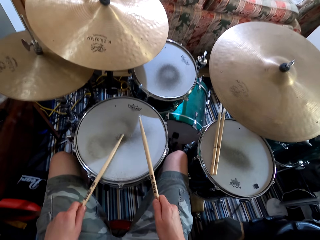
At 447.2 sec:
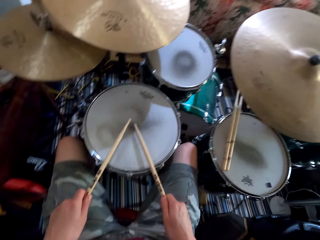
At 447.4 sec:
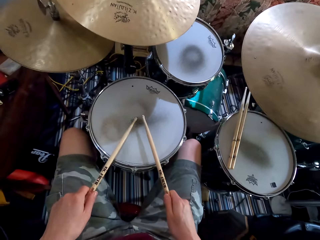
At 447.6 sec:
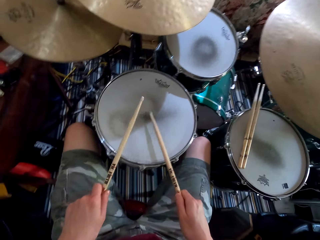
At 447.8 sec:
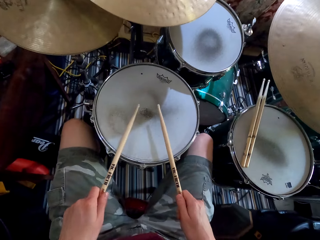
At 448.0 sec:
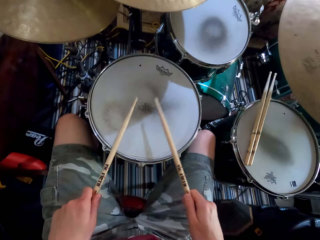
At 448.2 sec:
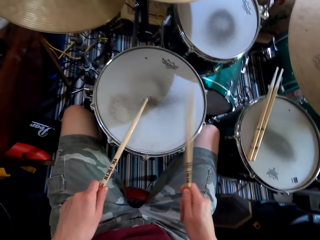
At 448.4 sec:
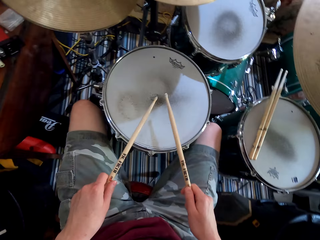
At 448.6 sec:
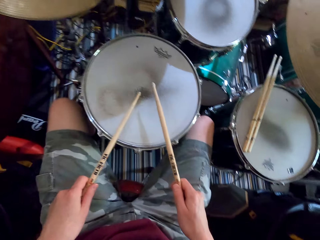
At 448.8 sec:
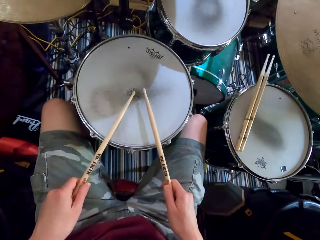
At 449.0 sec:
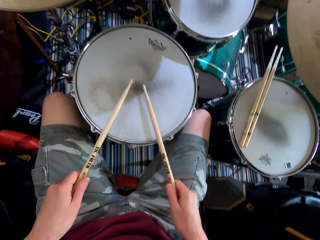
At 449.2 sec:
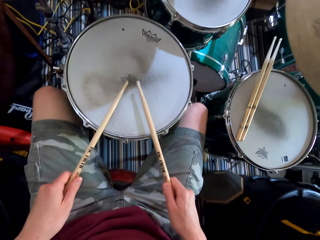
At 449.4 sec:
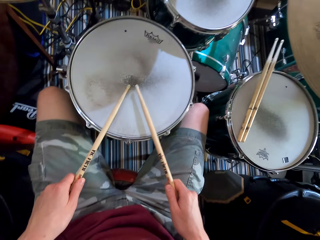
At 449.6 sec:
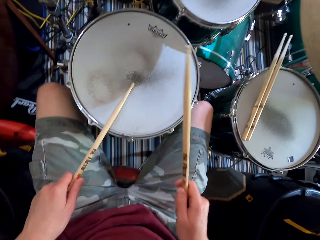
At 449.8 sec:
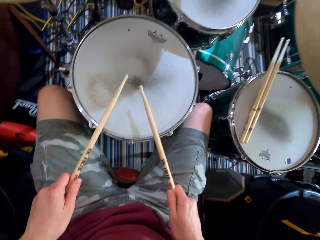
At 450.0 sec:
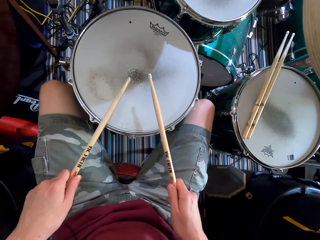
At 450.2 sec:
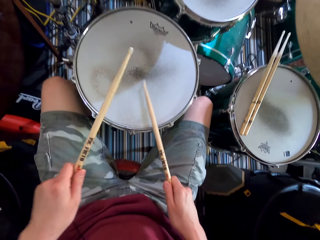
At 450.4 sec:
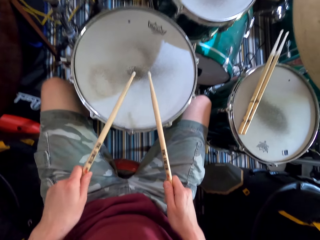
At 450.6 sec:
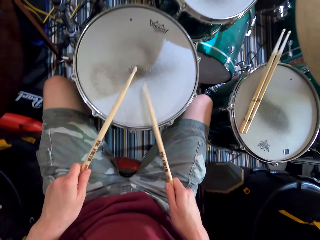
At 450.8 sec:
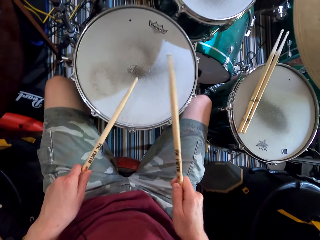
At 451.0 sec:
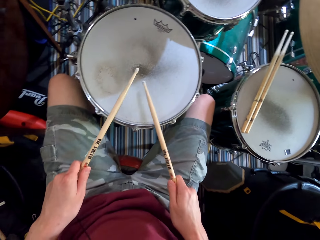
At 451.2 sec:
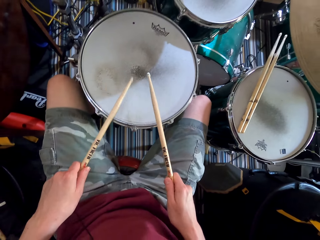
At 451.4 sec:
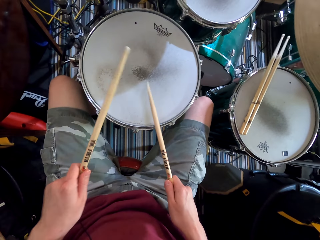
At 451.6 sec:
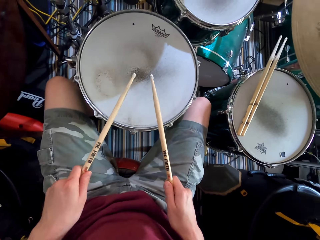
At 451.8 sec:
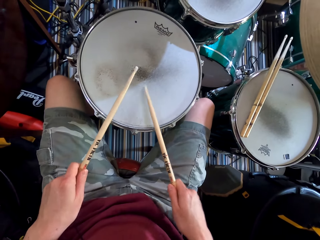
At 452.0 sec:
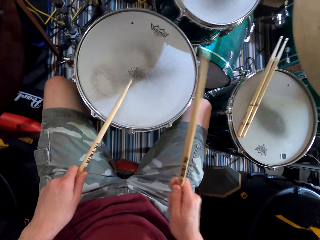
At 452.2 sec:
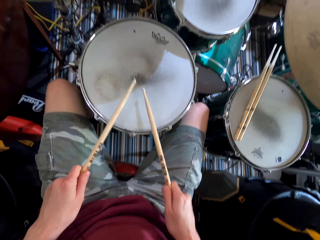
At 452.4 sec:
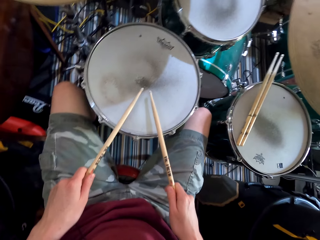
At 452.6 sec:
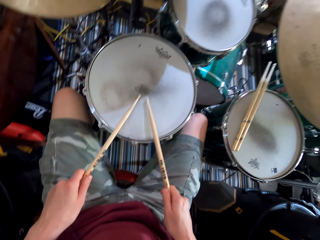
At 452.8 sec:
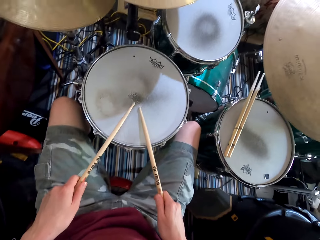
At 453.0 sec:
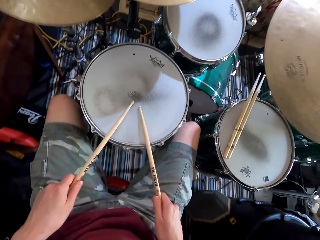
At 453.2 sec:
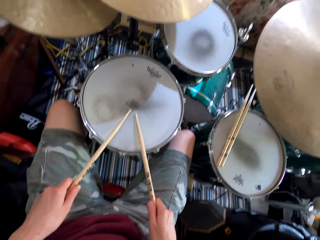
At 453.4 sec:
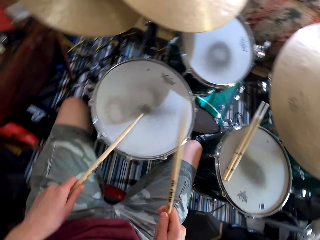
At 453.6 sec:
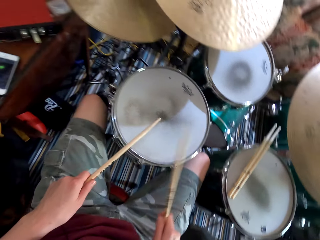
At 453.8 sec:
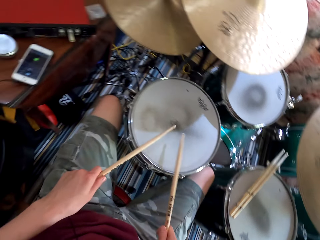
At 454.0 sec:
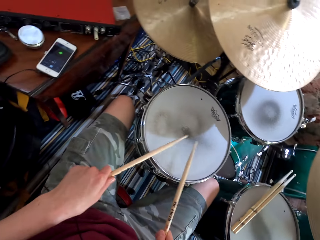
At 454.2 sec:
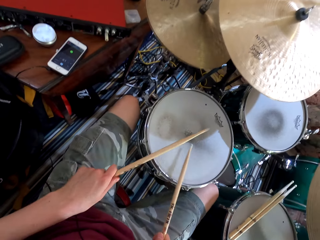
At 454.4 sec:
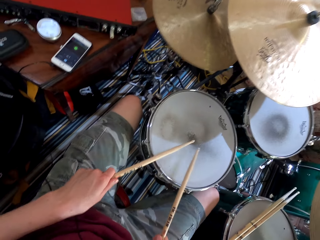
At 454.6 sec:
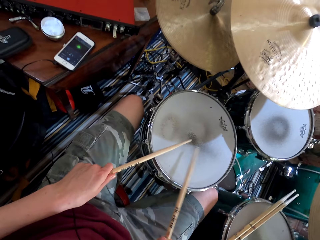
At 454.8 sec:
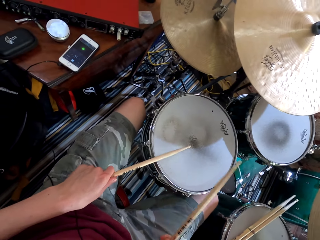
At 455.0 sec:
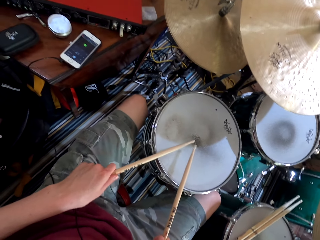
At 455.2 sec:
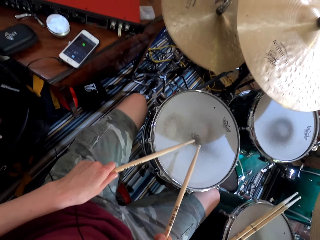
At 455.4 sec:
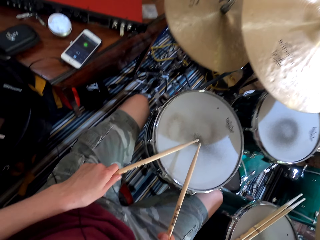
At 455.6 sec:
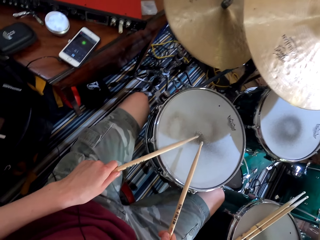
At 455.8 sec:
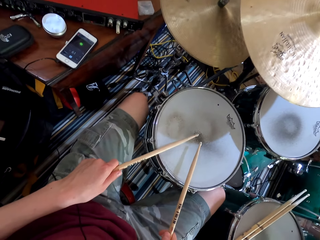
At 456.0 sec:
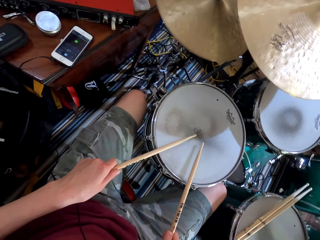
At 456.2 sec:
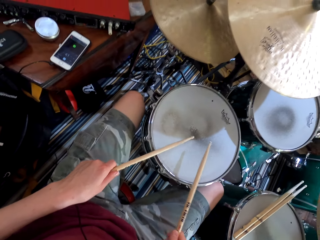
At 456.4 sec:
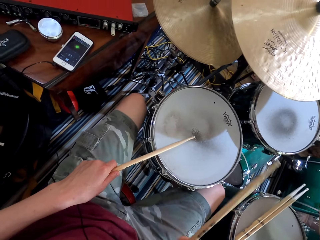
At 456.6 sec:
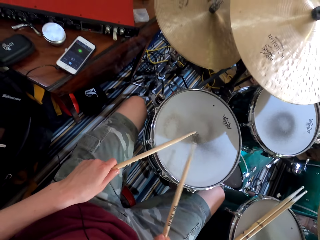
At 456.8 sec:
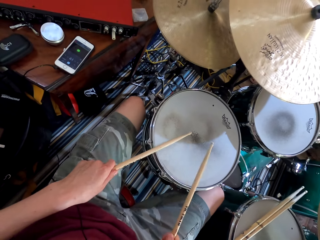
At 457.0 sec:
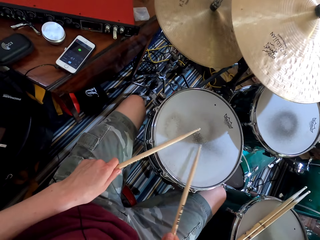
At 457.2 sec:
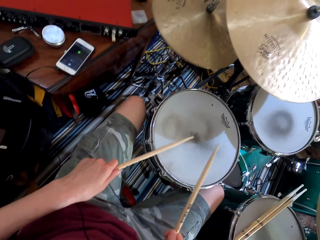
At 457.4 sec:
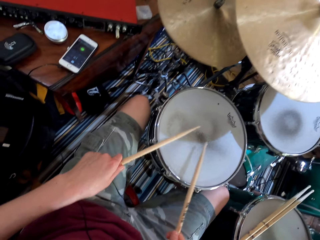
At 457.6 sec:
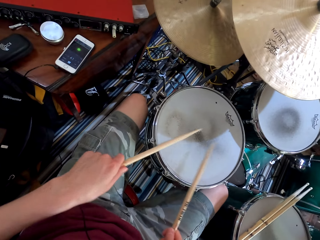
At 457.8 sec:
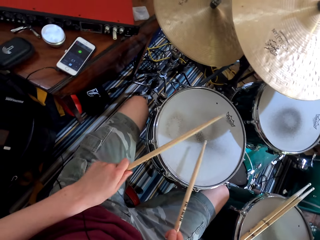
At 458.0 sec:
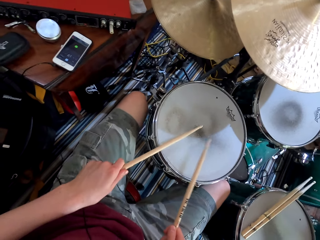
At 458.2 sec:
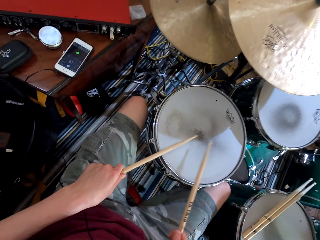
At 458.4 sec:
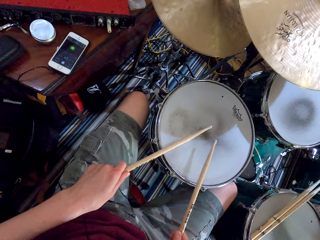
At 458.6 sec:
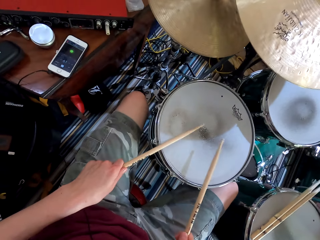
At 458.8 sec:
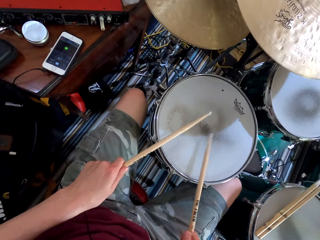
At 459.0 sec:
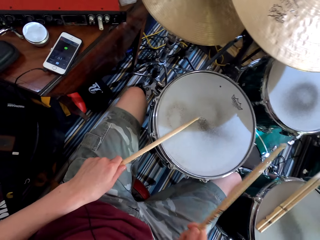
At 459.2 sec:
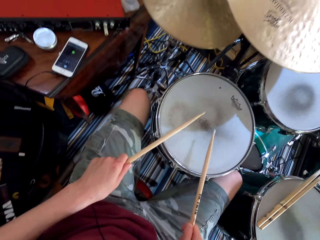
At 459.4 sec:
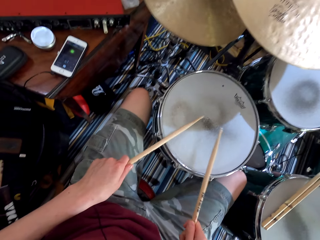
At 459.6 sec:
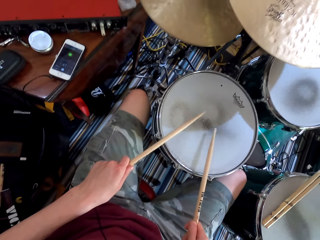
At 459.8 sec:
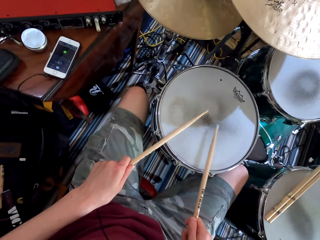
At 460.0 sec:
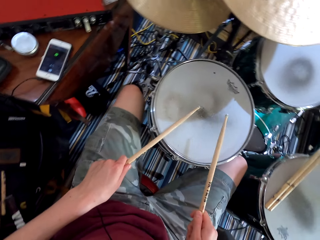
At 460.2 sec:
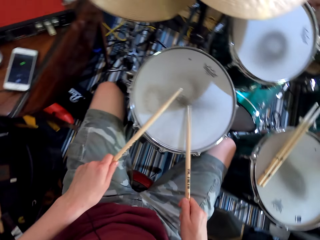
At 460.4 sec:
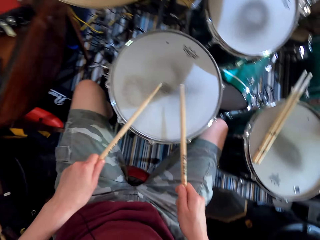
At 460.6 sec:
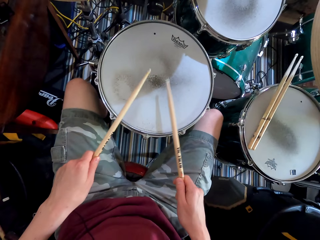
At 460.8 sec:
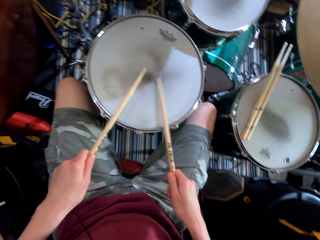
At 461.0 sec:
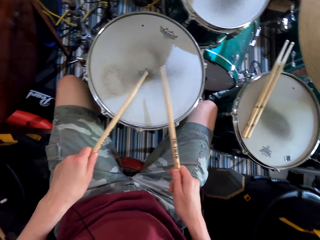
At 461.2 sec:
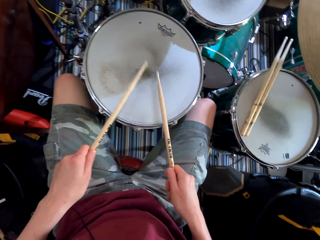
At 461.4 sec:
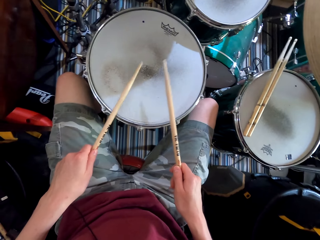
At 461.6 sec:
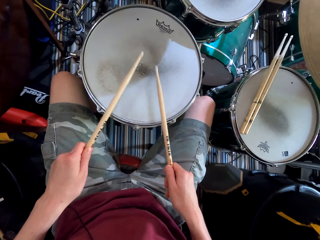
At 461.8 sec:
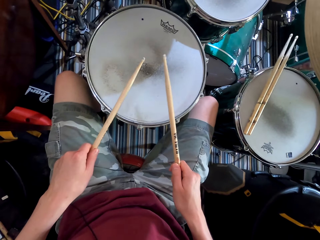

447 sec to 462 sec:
The camera wearer shakes a leg. They play drums. They shake the leg. They play the drums. They shake the leg. They play the drums.

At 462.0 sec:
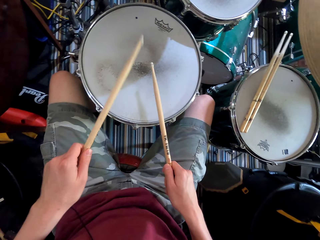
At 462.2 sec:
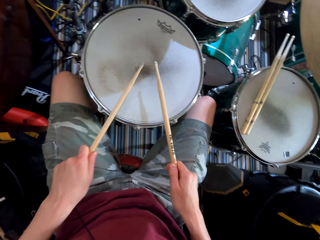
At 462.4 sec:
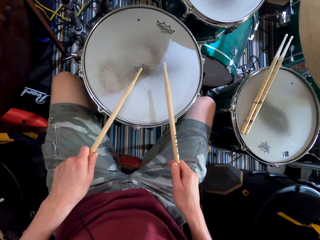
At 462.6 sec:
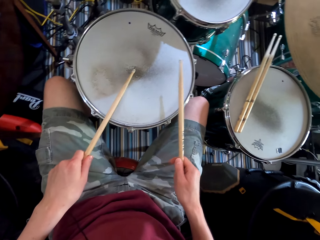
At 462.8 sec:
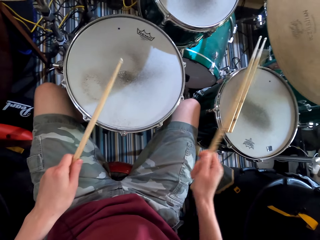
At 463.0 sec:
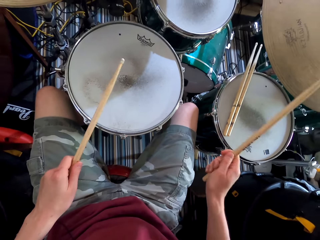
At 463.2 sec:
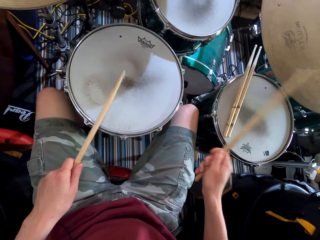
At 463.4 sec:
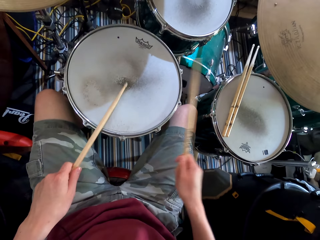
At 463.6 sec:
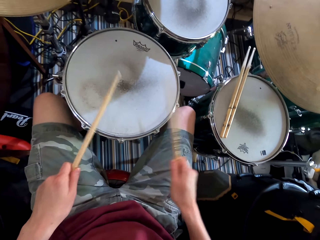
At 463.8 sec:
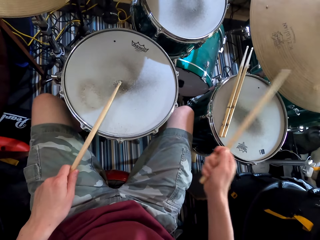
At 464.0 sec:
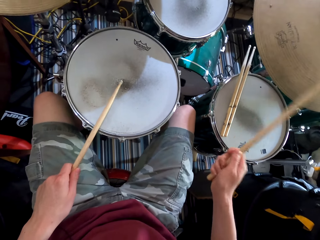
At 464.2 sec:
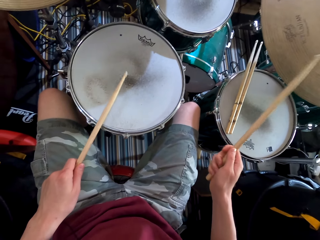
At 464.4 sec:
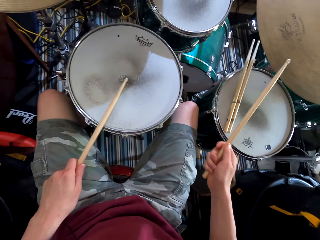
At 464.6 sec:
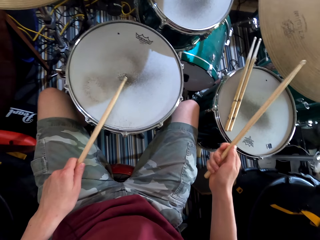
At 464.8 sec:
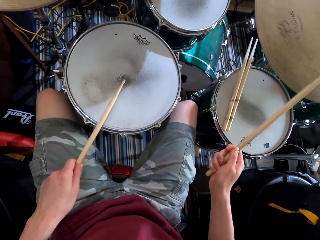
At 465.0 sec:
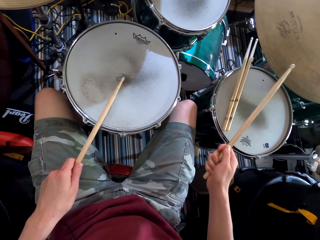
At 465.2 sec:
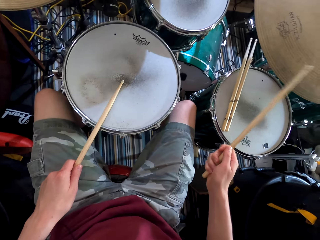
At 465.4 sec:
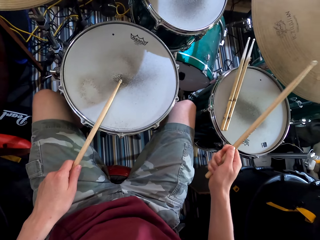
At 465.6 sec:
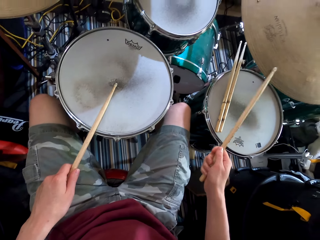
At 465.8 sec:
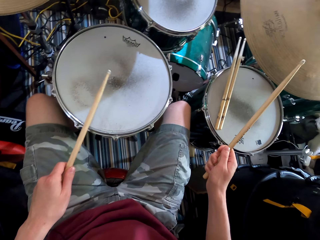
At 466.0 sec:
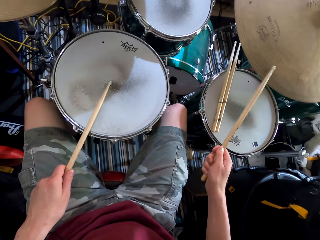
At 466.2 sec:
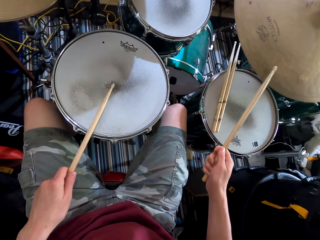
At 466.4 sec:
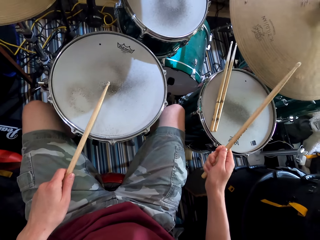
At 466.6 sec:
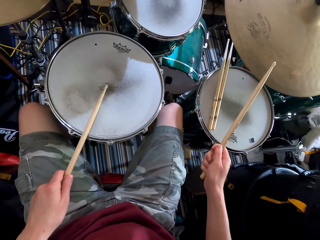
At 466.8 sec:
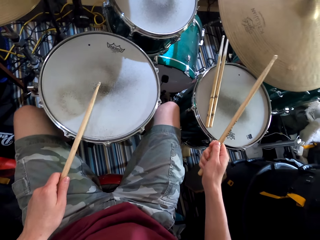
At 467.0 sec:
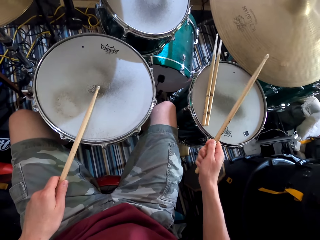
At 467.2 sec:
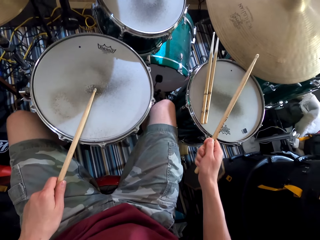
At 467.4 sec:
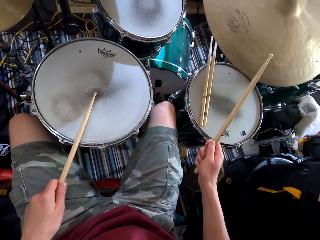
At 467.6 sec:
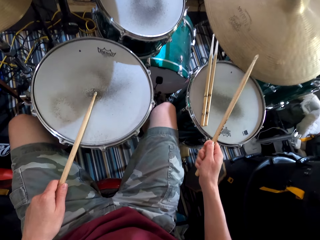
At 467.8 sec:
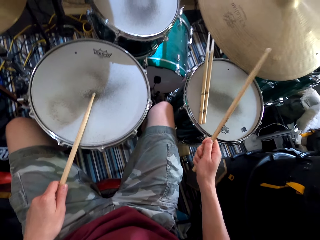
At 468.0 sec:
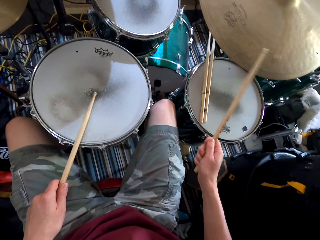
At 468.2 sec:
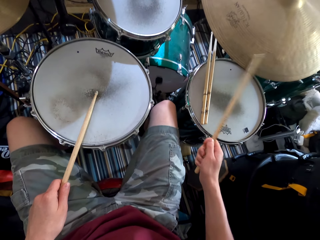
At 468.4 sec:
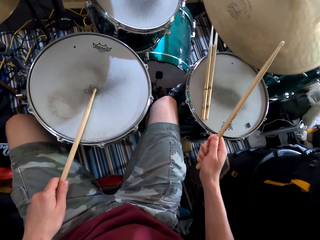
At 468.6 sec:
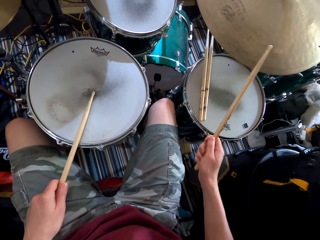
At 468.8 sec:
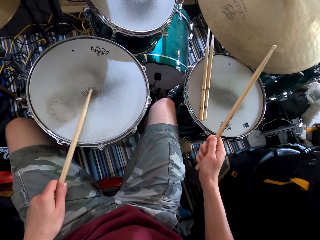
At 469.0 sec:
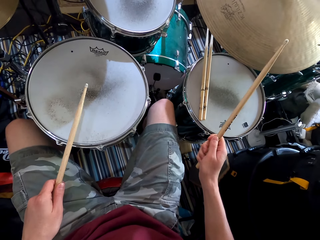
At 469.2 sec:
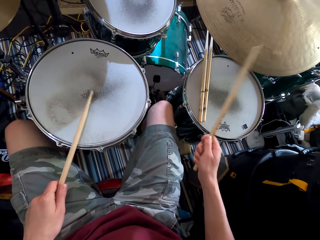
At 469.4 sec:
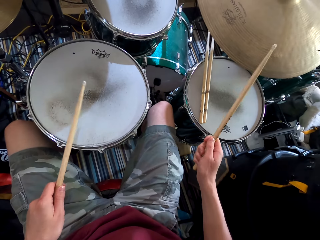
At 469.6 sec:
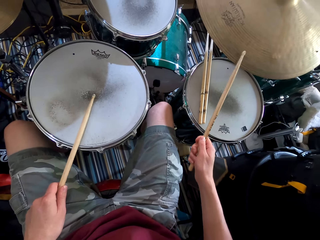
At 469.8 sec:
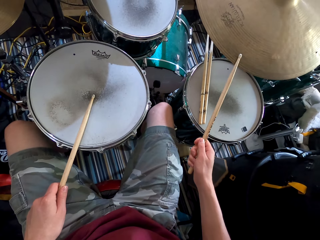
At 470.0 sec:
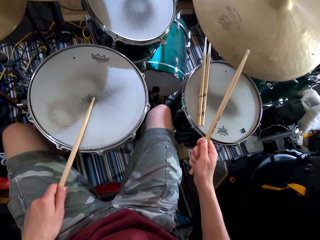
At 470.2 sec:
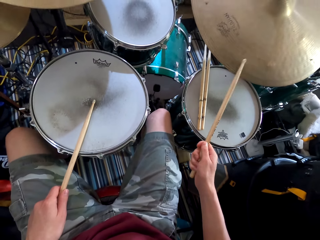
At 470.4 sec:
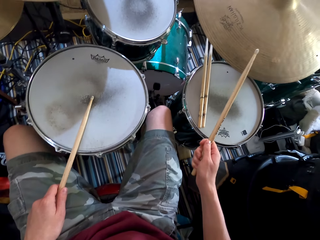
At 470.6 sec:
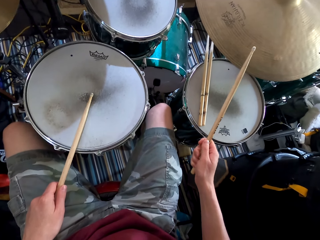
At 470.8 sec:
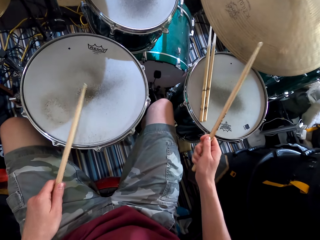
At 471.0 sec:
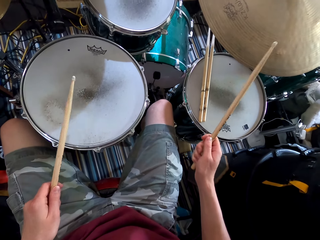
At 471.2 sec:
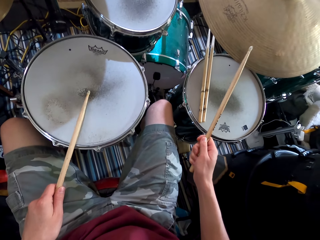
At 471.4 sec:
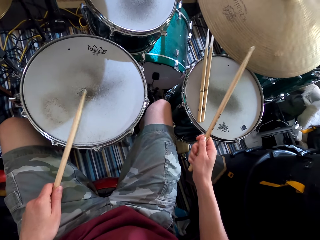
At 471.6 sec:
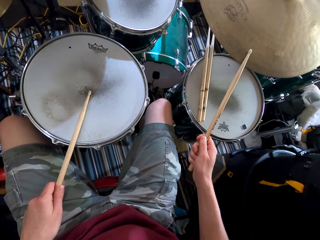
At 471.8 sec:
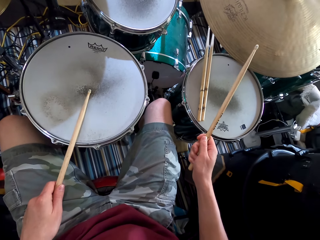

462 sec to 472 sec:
The camera wearer plays more drums.
